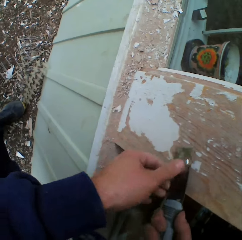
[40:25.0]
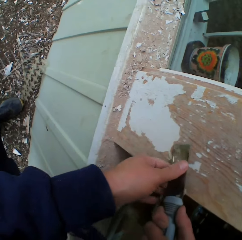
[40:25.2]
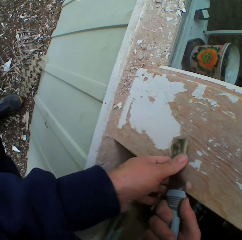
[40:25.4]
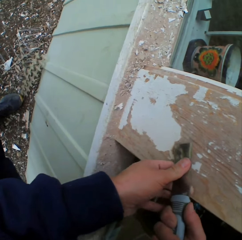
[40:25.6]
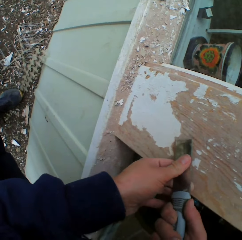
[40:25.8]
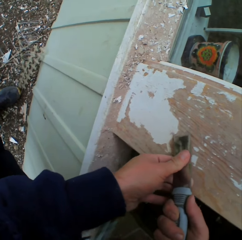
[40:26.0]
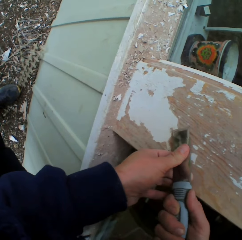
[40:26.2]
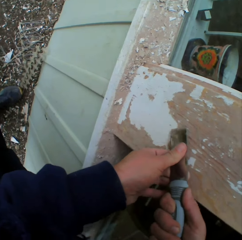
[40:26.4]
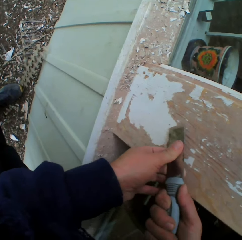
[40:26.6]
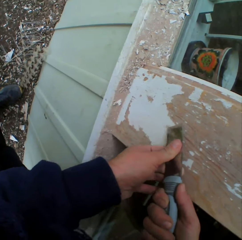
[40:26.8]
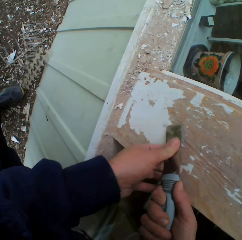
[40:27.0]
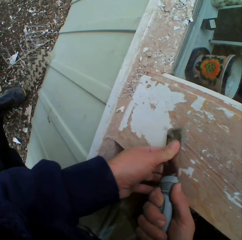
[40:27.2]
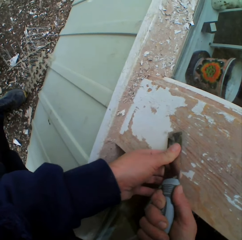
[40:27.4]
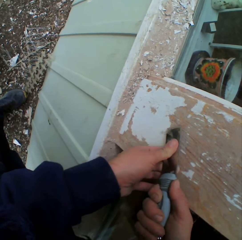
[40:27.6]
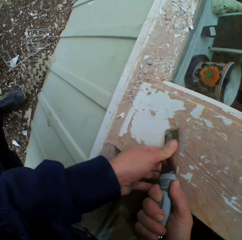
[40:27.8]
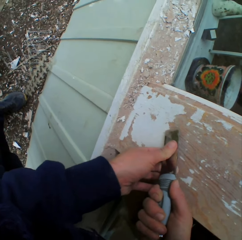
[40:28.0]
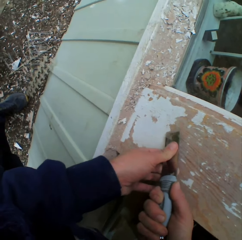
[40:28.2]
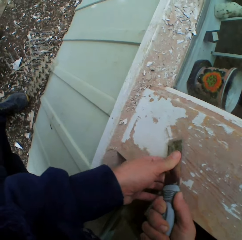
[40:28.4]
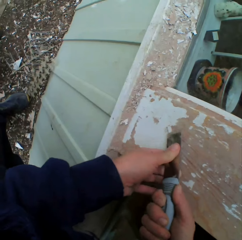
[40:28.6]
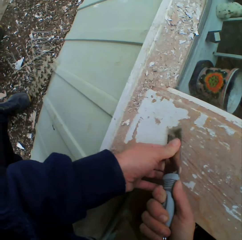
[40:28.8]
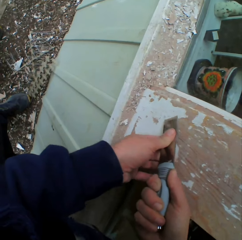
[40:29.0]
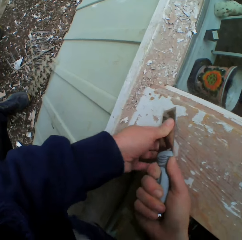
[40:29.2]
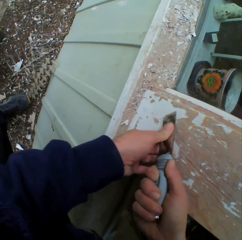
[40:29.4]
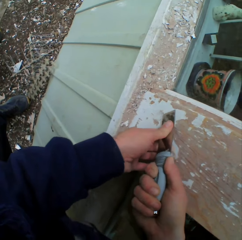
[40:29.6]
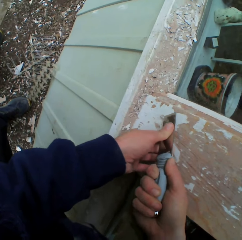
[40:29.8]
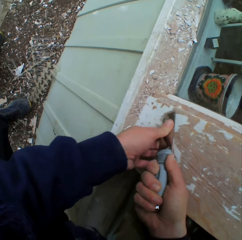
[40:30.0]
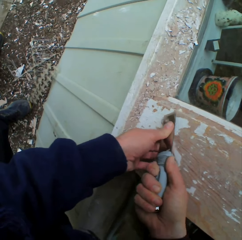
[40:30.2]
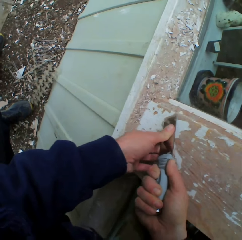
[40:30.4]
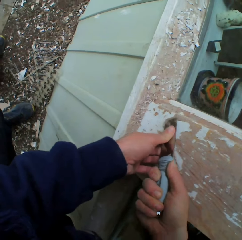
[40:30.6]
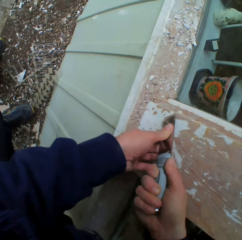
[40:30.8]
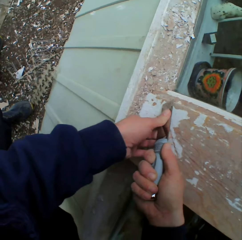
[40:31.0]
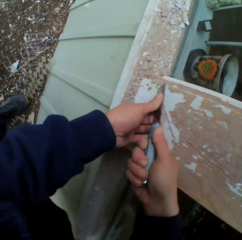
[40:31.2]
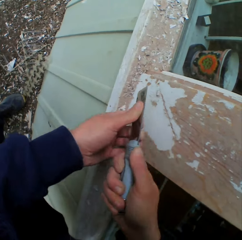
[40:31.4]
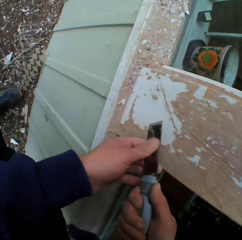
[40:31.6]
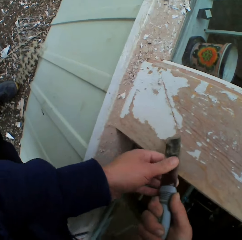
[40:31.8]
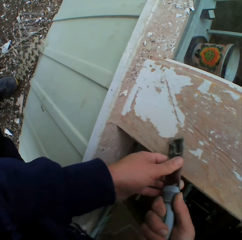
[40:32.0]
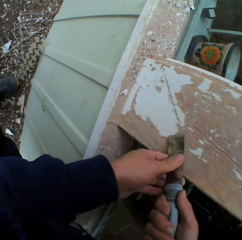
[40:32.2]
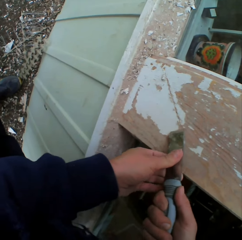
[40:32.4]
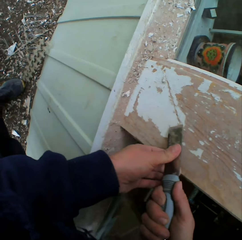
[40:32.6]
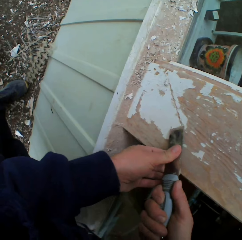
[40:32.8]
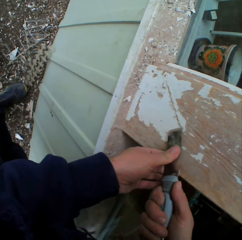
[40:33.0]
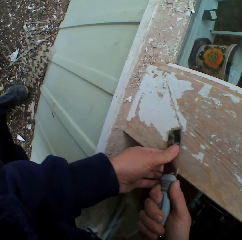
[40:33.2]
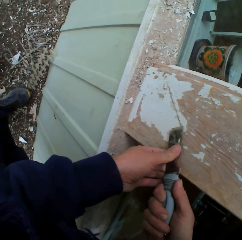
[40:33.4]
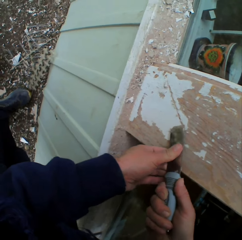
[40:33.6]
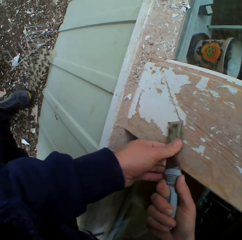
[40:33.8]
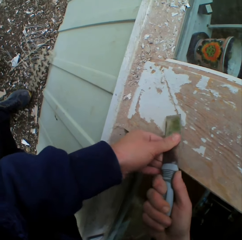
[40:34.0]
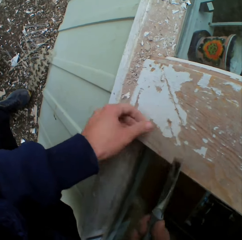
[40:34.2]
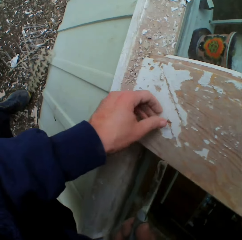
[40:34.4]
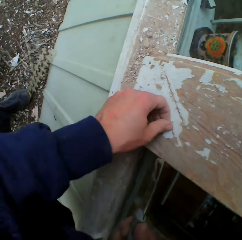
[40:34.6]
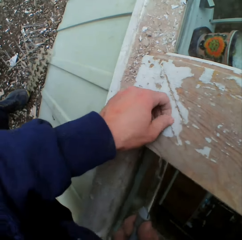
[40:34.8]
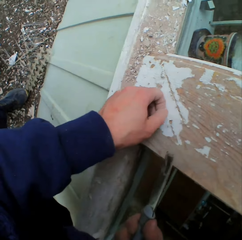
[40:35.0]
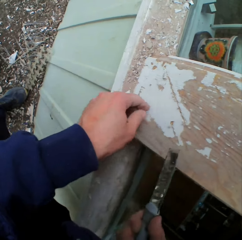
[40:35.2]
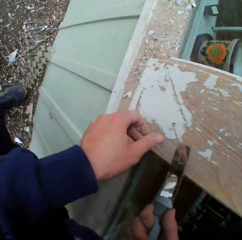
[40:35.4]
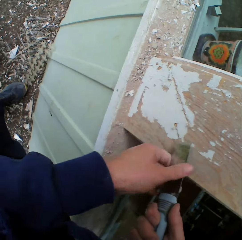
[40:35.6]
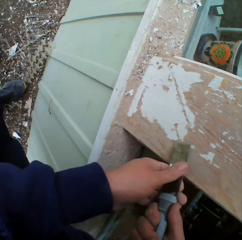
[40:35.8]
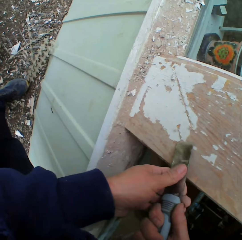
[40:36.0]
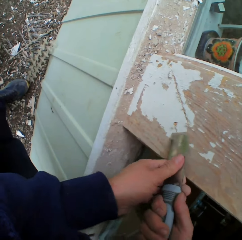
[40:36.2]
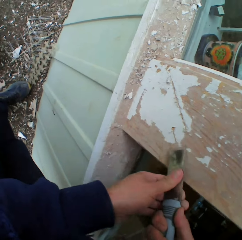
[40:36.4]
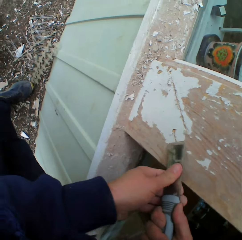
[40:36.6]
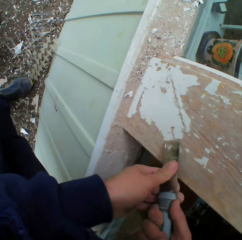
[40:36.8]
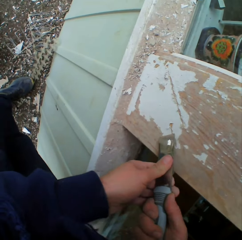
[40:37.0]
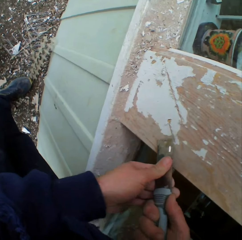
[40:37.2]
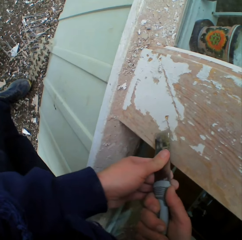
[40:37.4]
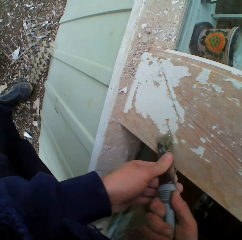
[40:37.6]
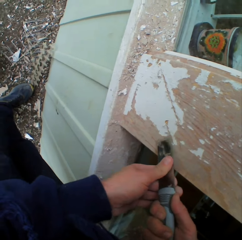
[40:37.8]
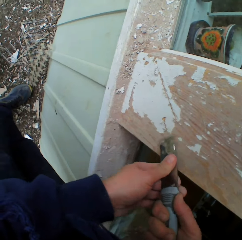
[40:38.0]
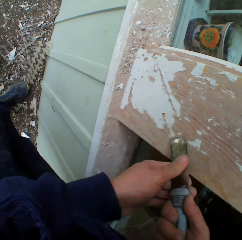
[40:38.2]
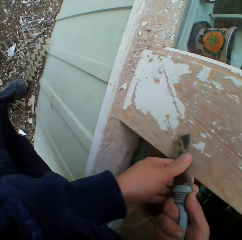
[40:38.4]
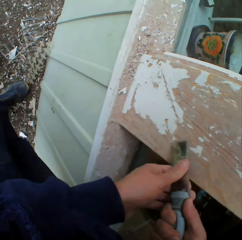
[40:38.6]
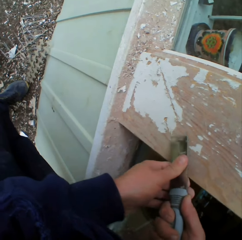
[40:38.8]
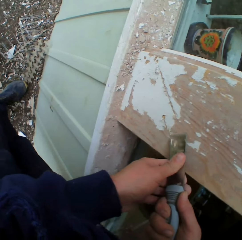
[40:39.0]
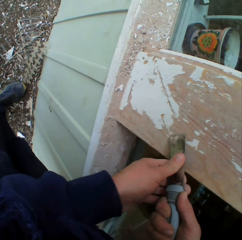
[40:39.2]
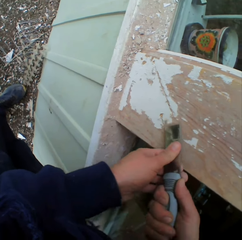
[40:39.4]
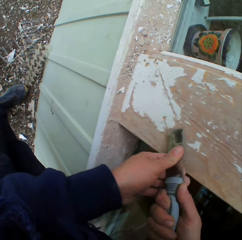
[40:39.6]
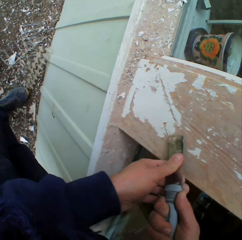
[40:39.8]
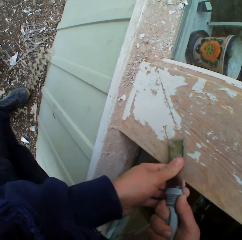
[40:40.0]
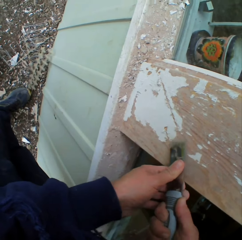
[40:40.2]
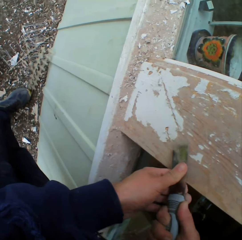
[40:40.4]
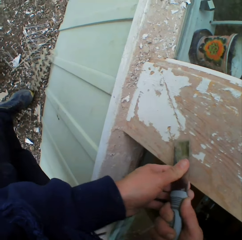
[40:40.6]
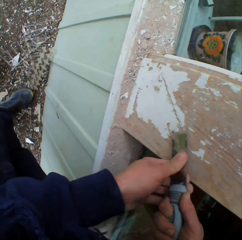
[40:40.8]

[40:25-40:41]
The camera wearer scrapes the surface. They remove the dried paint on the wall with a chisel. They touch the surface. They scrape the surface.

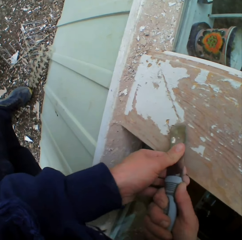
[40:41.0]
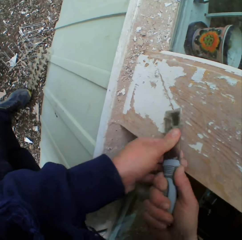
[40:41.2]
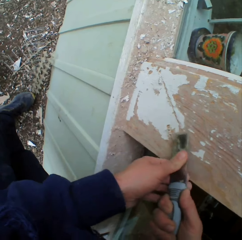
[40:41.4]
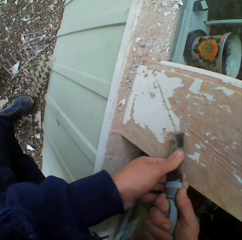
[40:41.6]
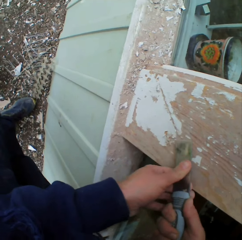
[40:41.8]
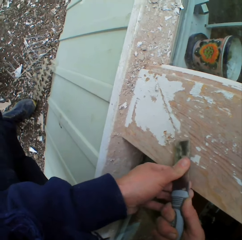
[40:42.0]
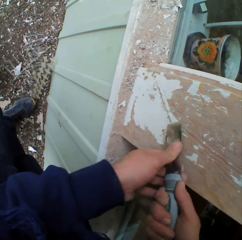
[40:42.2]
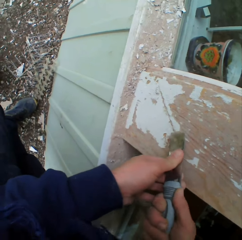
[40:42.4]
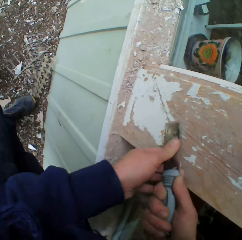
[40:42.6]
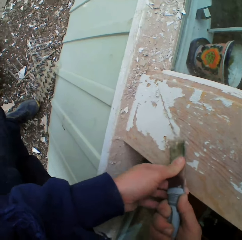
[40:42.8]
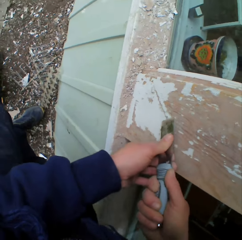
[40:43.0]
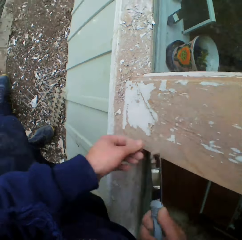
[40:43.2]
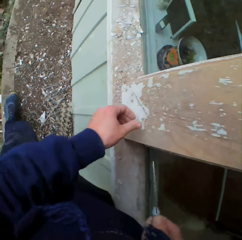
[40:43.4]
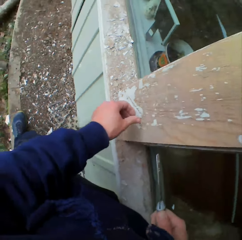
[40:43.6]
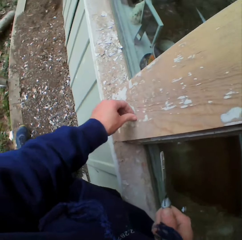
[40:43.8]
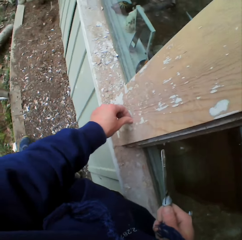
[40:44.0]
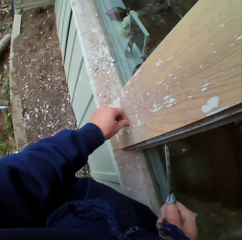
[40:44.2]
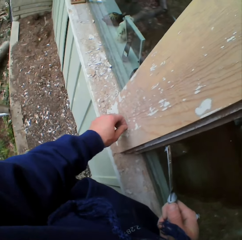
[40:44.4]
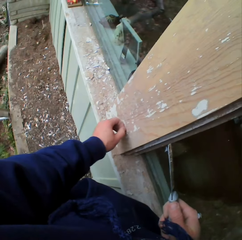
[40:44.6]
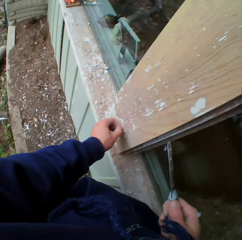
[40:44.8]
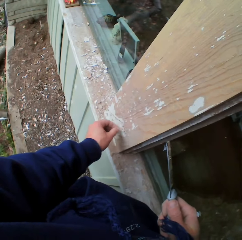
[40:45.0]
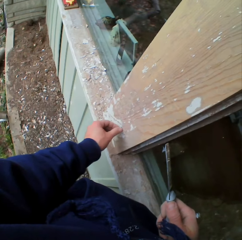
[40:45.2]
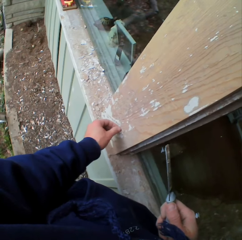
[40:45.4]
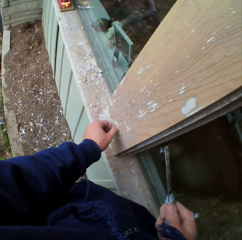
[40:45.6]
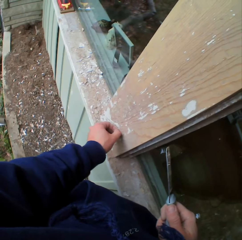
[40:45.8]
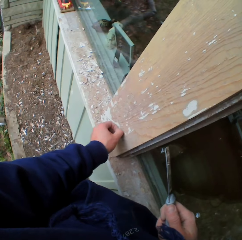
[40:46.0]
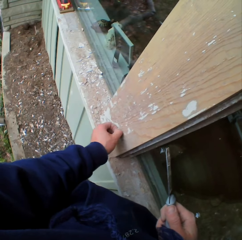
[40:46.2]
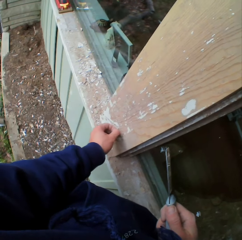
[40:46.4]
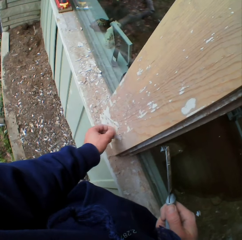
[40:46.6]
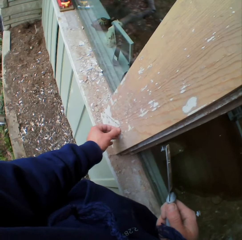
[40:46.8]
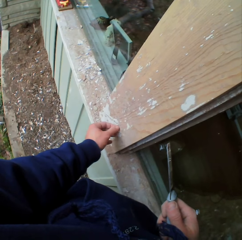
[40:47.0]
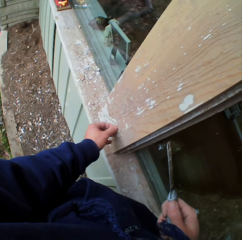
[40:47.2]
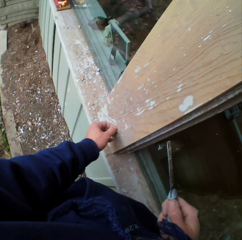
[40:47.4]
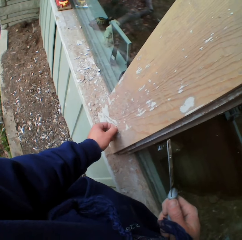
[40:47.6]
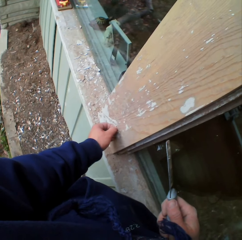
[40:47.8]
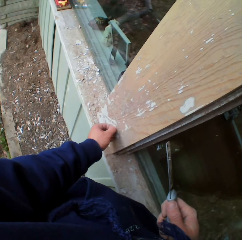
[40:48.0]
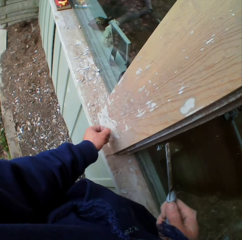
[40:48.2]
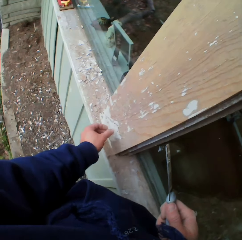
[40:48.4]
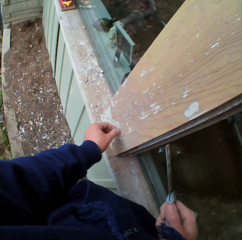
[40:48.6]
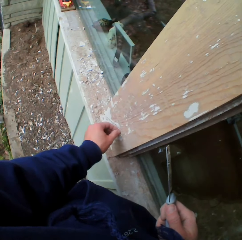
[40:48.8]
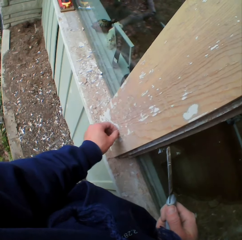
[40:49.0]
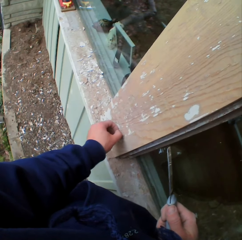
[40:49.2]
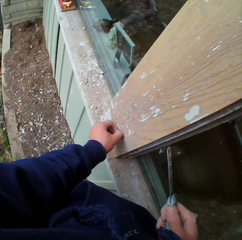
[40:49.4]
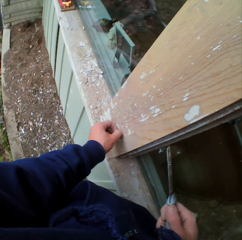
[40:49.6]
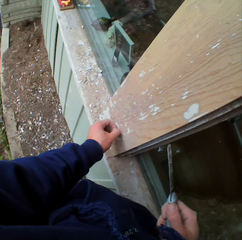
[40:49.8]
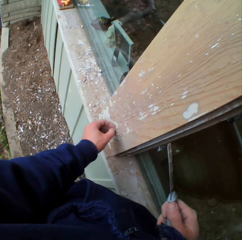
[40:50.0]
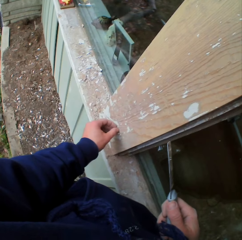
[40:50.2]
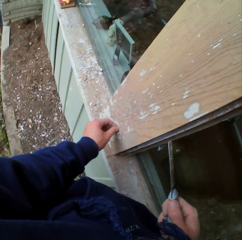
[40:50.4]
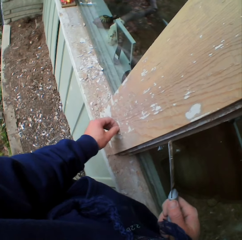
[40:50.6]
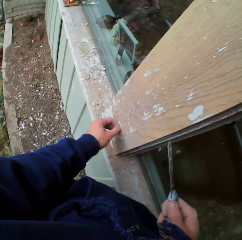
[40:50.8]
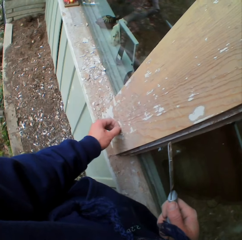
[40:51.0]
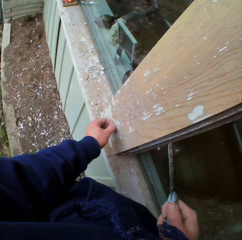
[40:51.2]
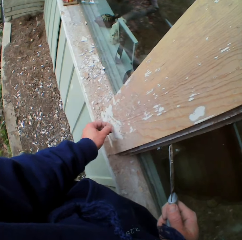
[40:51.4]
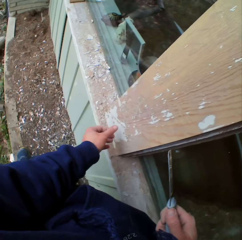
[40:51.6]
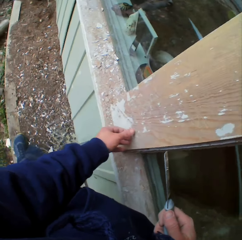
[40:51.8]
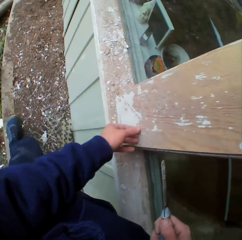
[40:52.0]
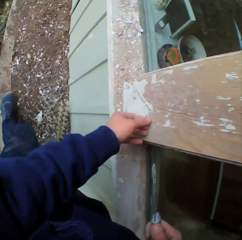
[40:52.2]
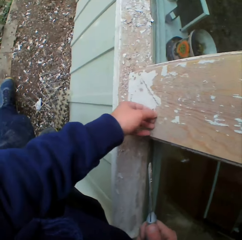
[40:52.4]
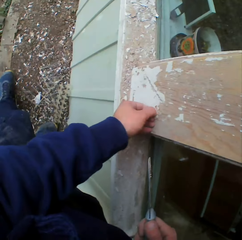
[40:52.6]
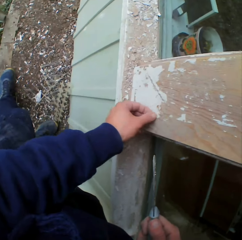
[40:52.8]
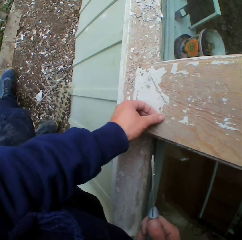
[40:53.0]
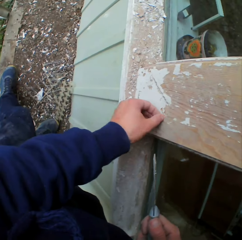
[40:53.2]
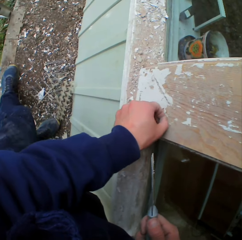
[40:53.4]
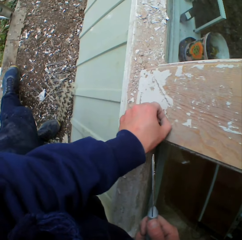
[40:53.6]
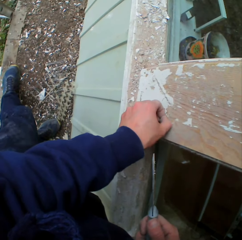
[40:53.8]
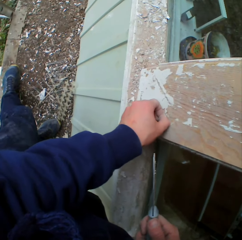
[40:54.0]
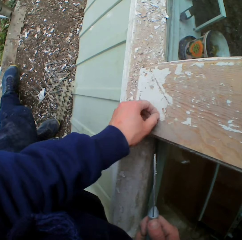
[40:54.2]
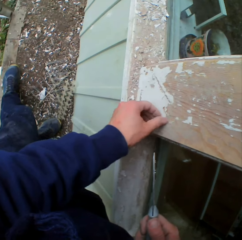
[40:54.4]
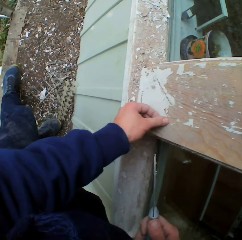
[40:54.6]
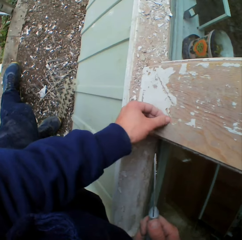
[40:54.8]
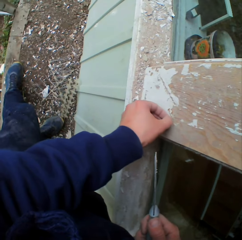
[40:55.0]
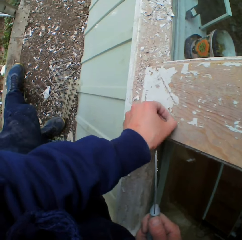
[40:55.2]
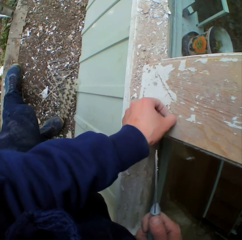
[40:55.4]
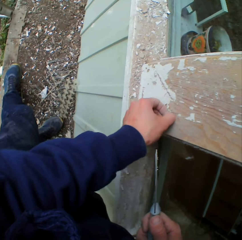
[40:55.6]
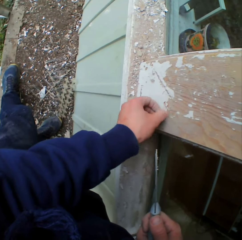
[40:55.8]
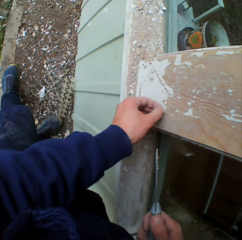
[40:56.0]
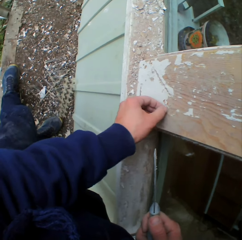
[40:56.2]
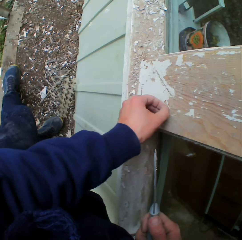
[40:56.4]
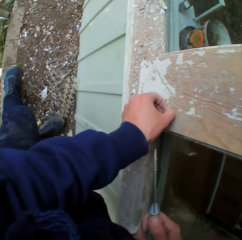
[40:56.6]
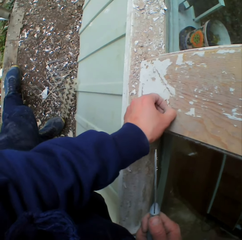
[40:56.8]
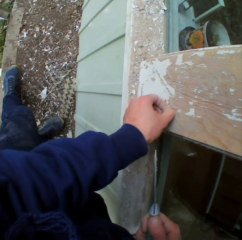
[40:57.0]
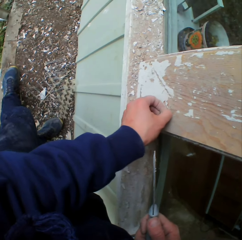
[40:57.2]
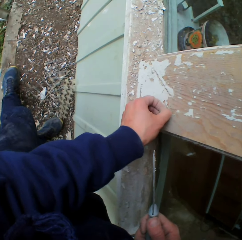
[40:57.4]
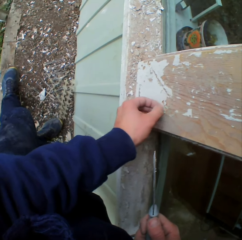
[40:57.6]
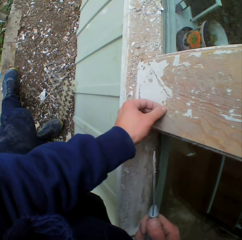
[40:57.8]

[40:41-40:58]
The camera wearer touches the surface. He removes the dried paint with his hand.
